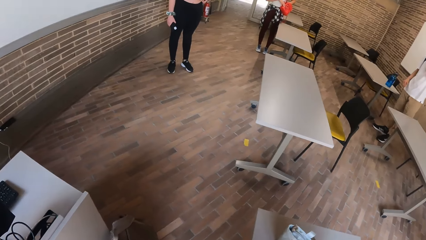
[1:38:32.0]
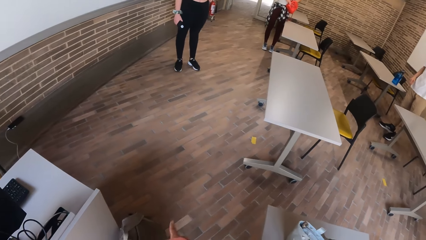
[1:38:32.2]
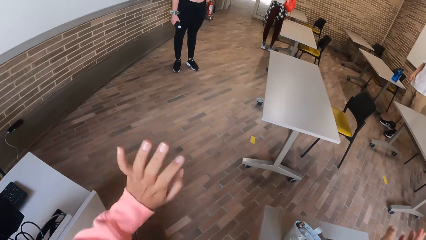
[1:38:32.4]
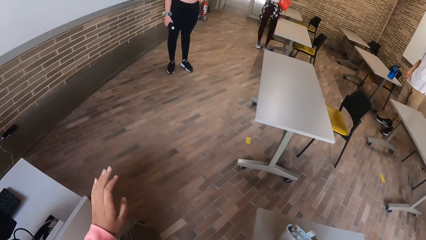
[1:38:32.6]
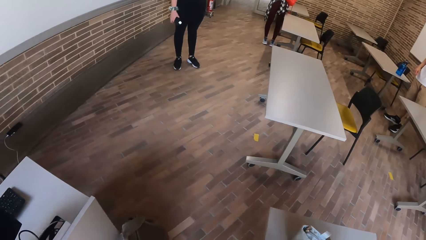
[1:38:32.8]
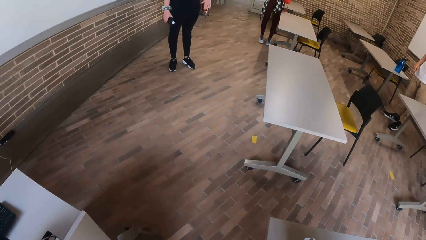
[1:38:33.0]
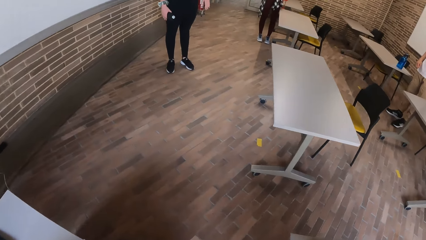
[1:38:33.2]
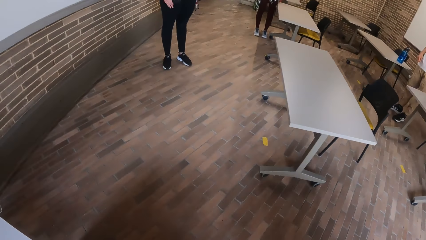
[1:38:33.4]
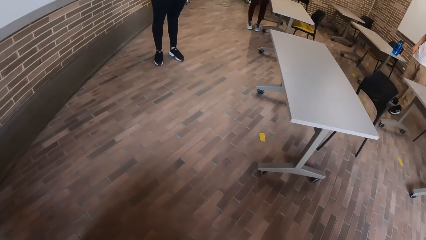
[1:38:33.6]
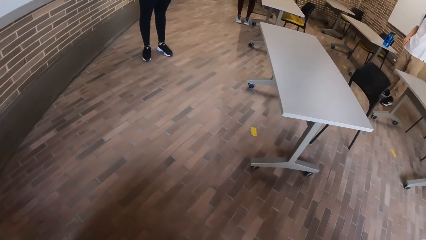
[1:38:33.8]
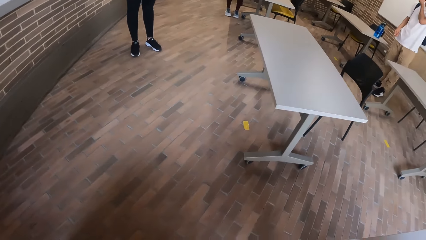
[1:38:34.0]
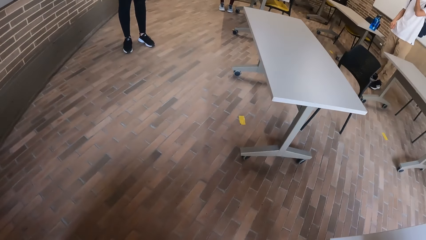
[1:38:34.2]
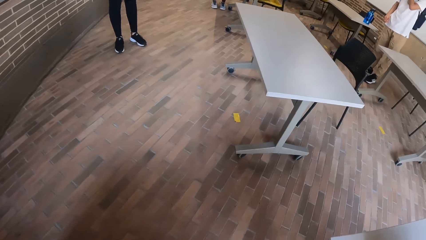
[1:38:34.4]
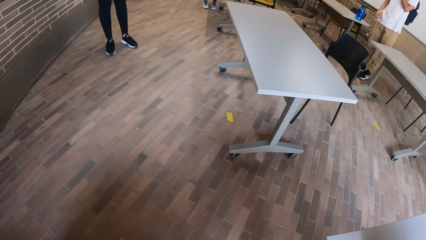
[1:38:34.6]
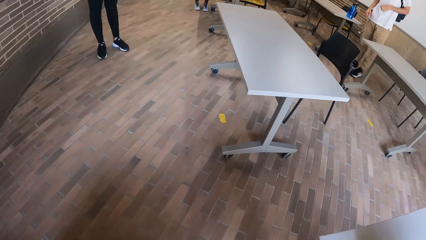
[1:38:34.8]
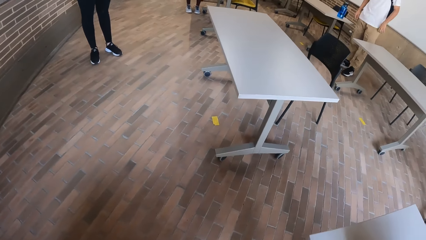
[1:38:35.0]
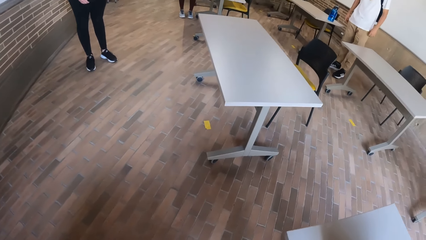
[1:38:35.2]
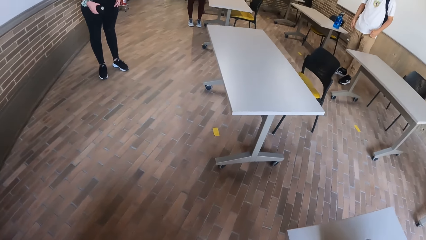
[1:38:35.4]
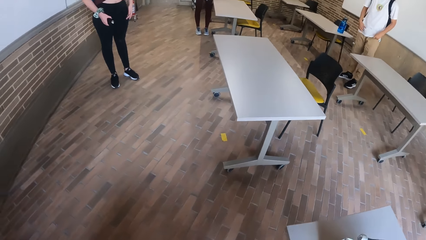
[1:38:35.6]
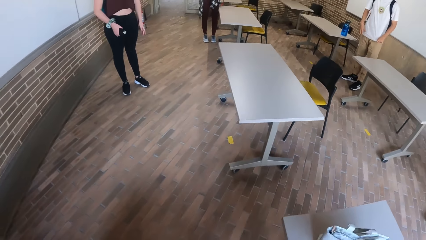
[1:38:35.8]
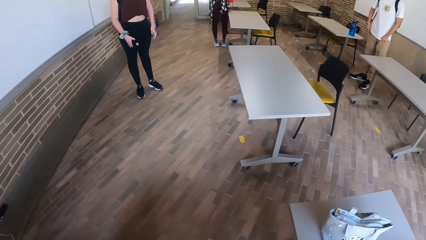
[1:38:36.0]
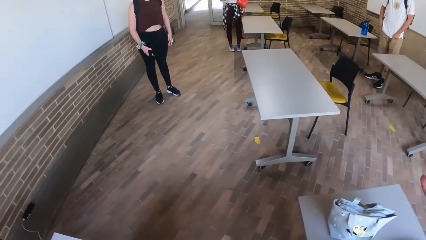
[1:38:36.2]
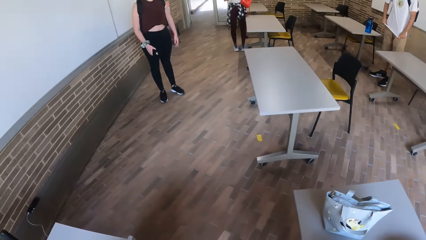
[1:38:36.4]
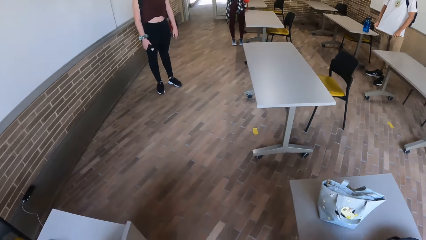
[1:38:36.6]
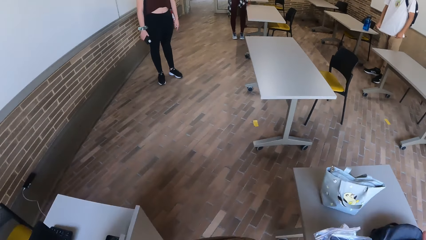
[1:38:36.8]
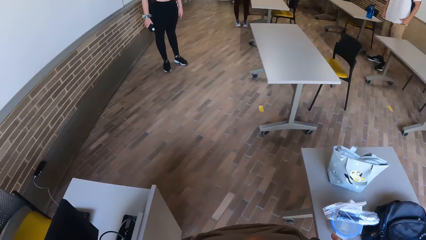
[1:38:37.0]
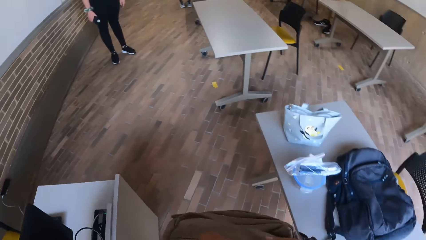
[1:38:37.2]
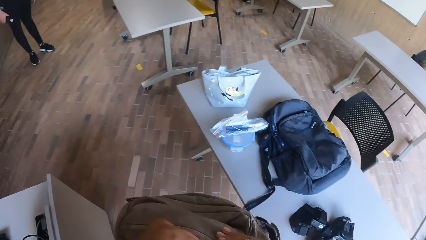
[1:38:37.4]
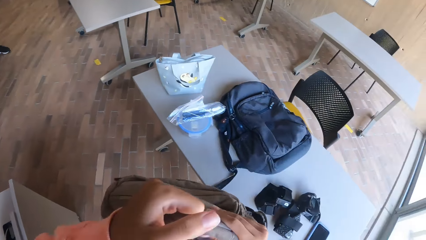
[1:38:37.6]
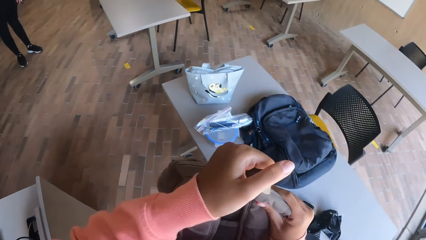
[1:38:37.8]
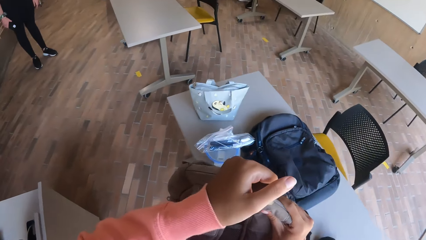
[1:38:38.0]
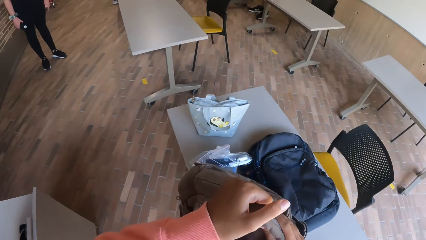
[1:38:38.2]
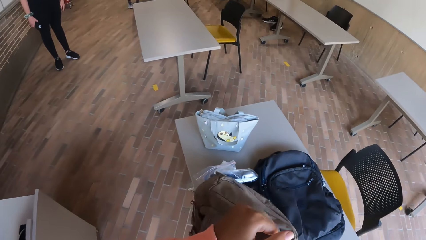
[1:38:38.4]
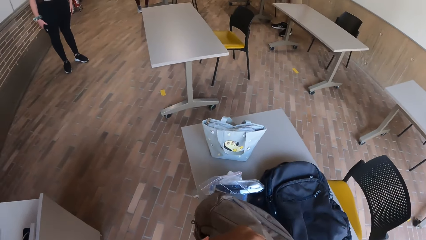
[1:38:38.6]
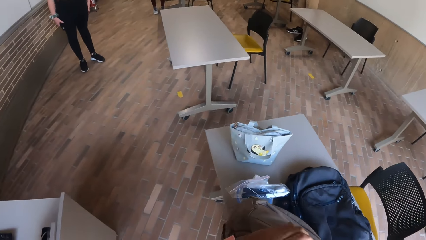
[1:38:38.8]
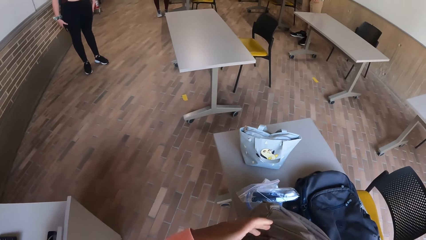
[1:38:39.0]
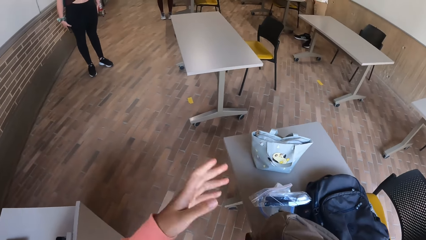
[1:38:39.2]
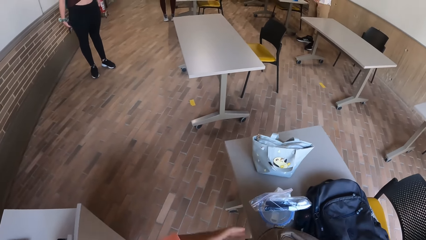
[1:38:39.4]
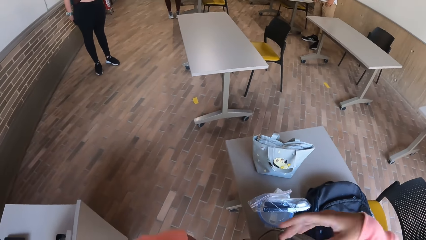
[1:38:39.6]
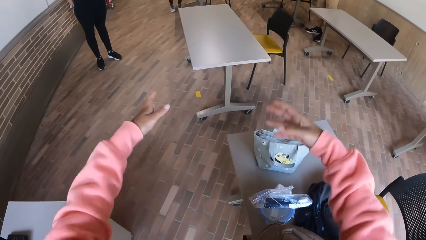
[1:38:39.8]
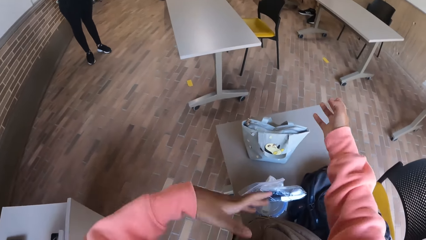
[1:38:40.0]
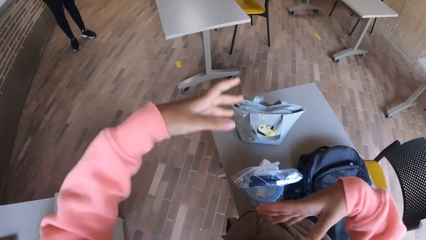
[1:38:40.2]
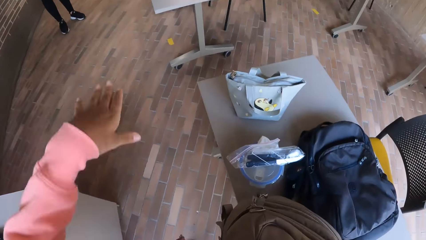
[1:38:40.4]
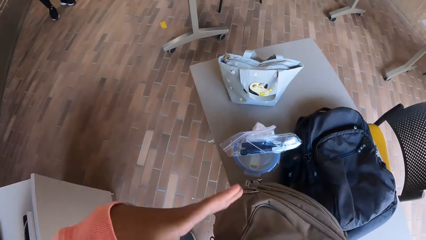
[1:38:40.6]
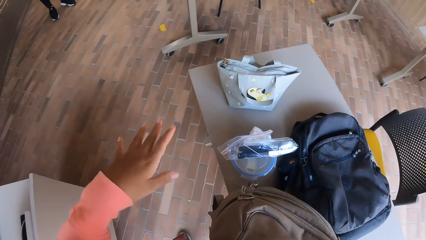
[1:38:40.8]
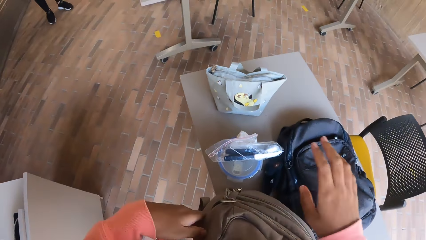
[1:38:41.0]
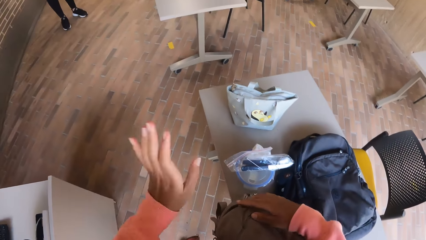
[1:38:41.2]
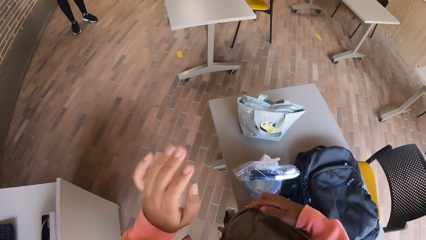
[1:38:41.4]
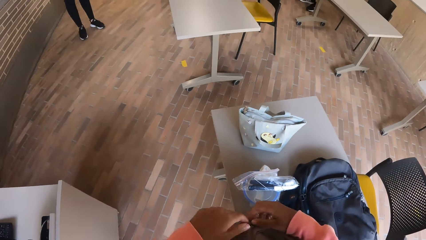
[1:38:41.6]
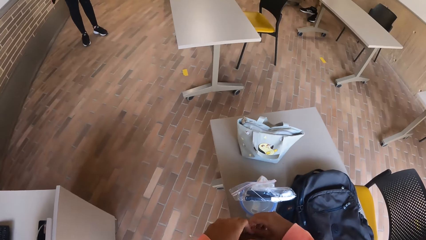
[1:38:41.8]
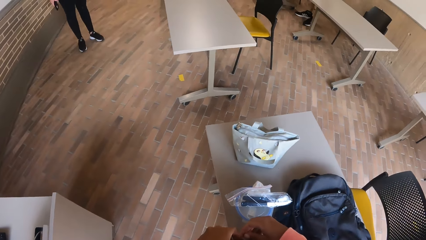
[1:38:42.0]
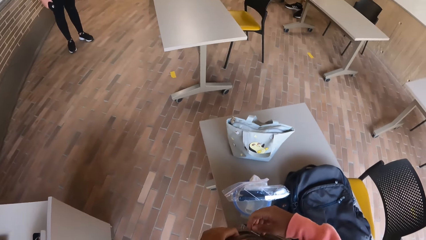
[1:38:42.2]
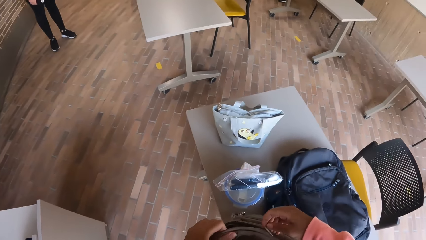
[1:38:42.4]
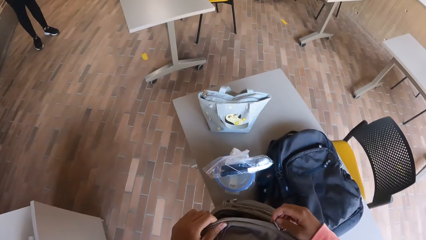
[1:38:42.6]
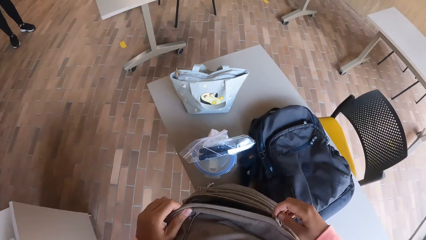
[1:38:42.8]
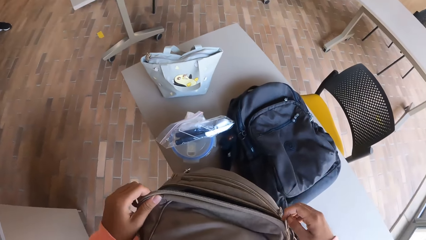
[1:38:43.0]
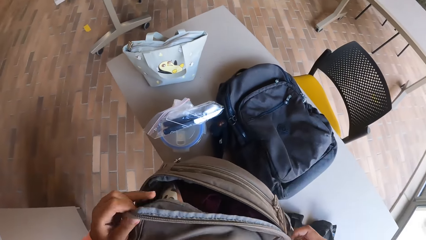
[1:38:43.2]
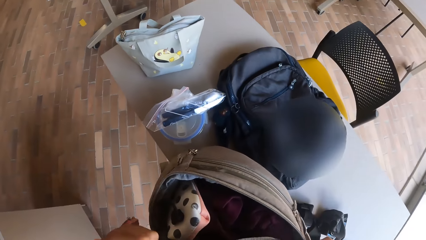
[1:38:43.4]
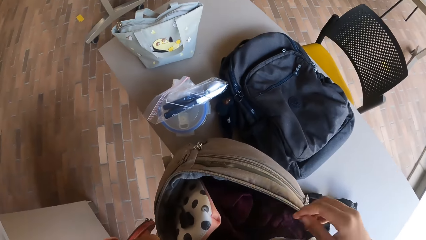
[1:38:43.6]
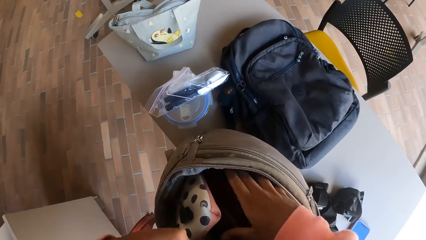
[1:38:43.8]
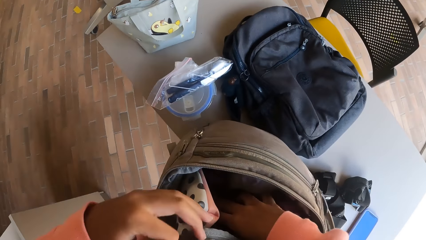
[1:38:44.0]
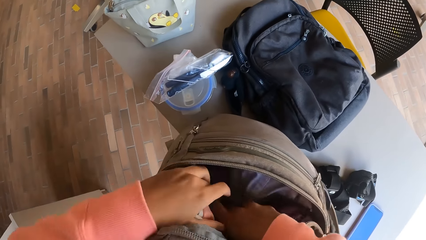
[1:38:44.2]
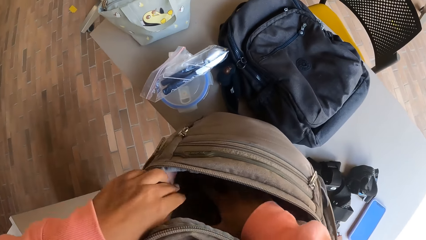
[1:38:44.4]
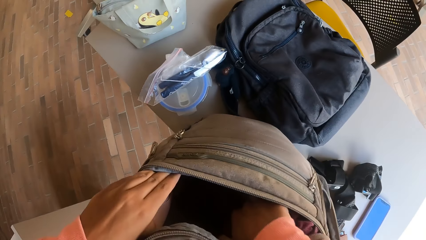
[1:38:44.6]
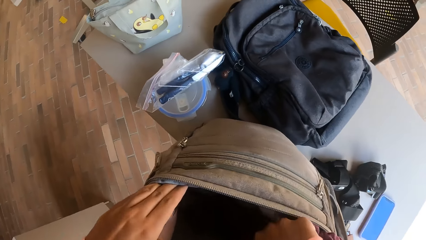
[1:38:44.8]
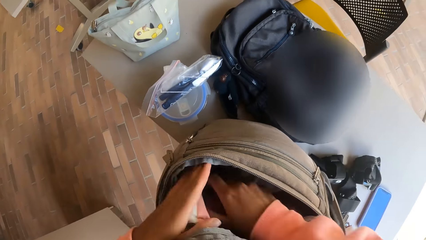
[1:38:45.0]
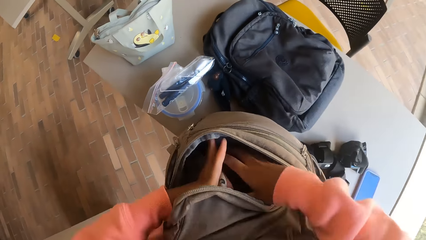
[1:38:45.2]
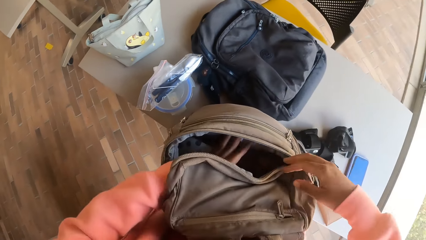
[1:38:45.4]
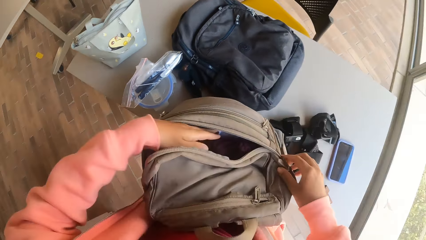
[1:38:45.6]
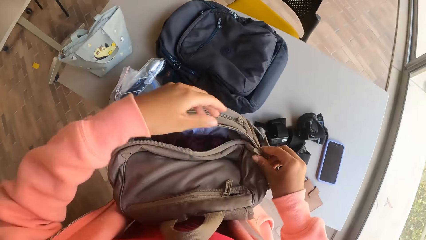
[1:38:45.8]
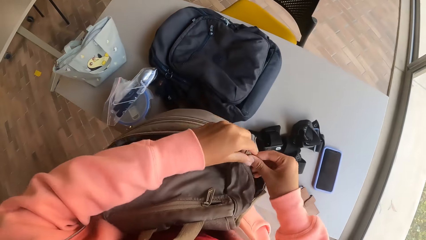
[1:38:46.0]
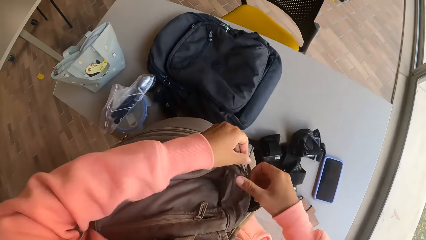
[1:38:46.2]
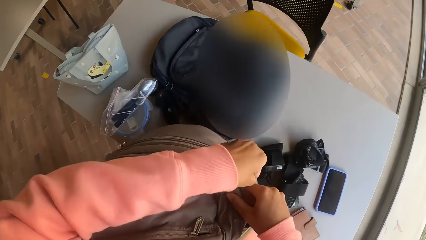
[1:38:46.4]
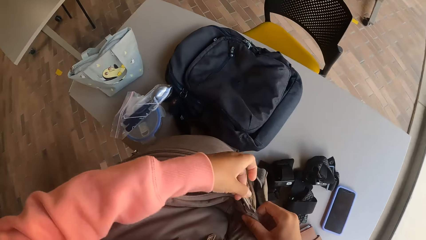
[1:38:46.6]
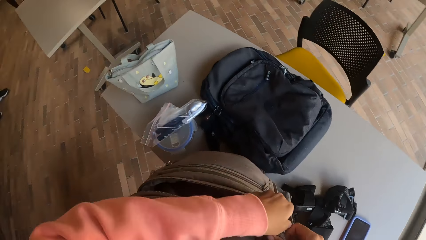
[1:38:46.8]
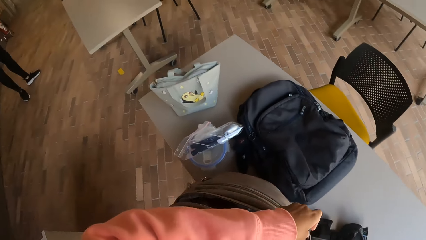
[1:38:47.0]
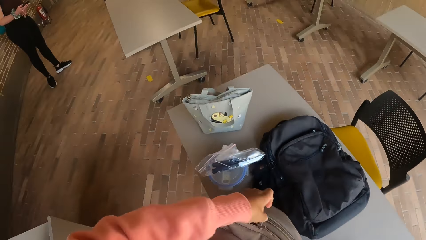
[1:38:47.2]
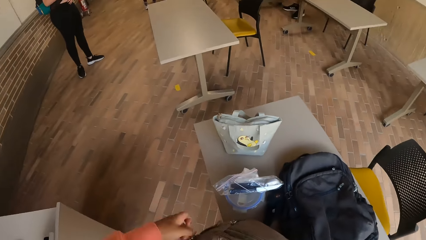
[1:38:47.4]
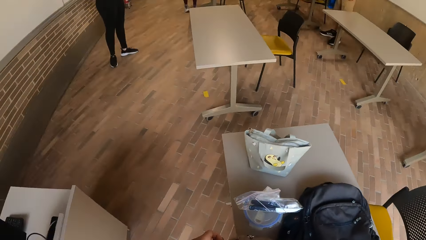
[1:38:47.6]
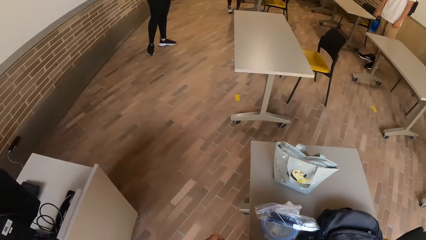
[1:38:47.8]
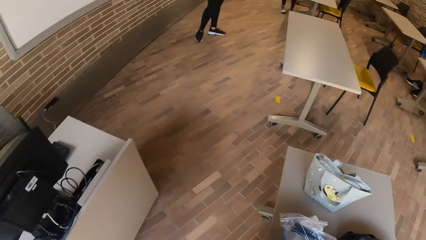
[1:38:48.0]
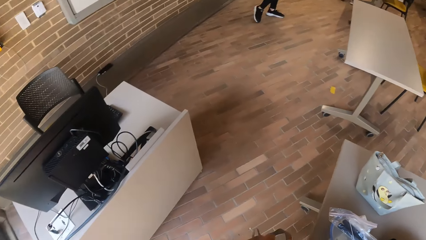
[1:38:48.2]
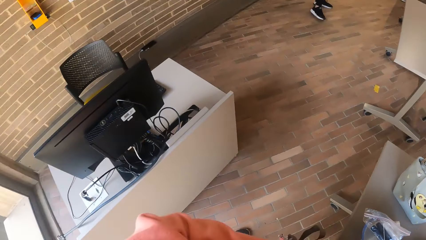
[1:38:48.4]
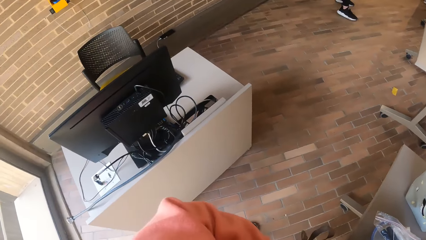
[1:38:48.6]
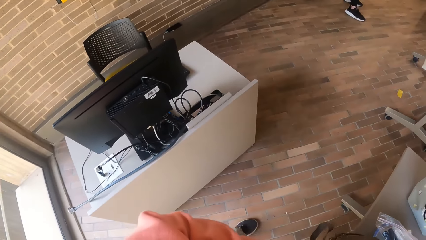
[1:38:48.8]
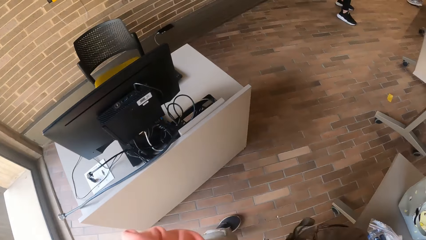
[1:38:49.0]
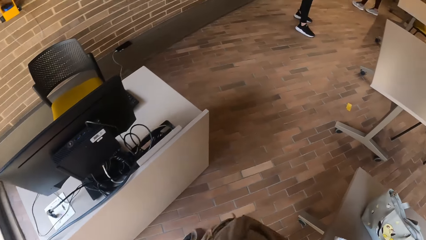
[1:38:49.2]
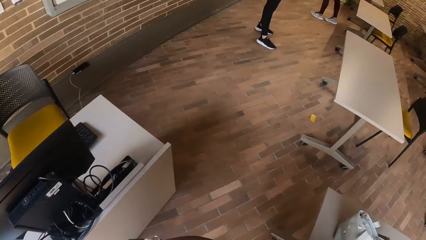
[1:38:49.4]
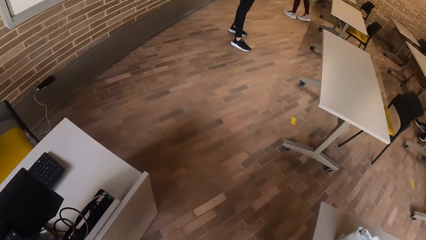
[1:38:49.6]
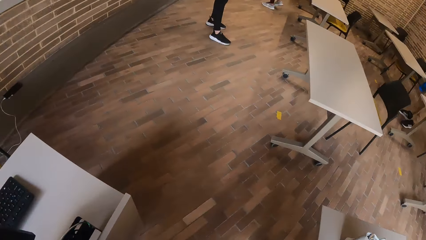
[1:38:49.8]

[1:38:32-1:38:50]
The camera wearer puts a bag on the table with his hands. He touches the bag. He unzips the bag with both hands. He zips the bag with both hands.
